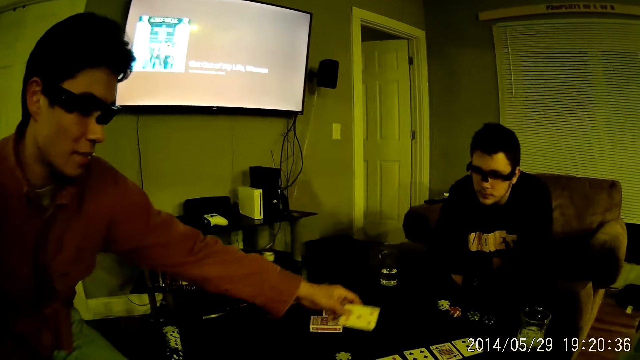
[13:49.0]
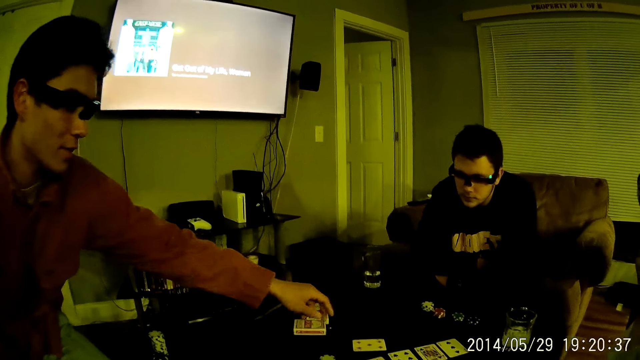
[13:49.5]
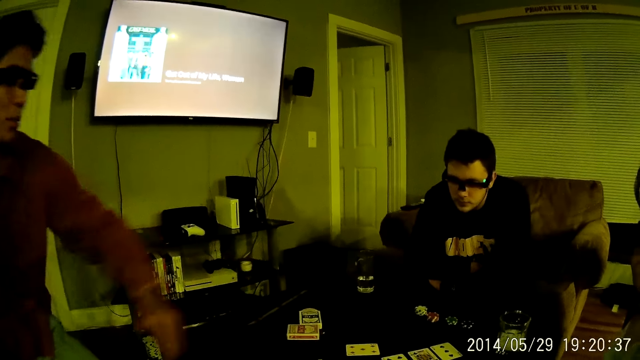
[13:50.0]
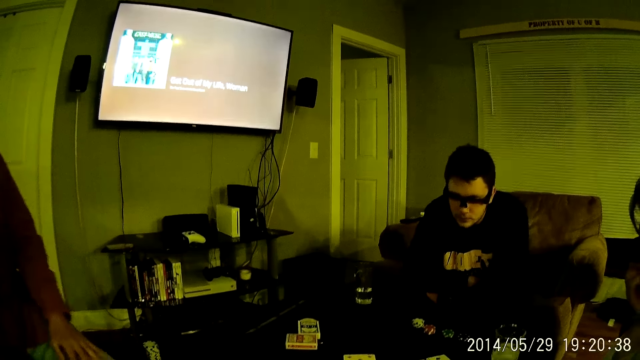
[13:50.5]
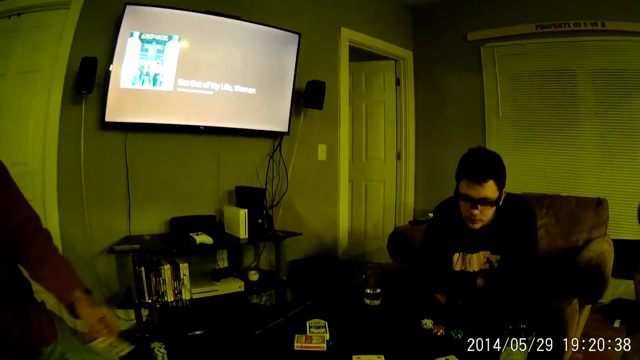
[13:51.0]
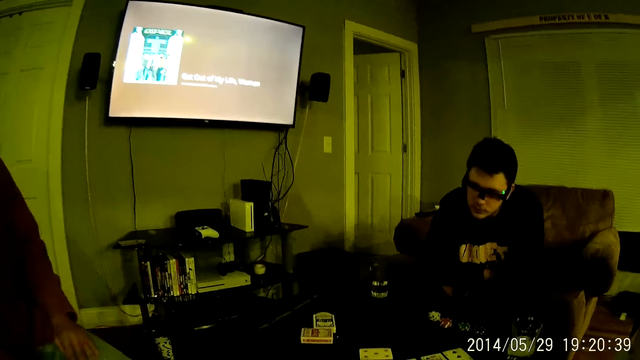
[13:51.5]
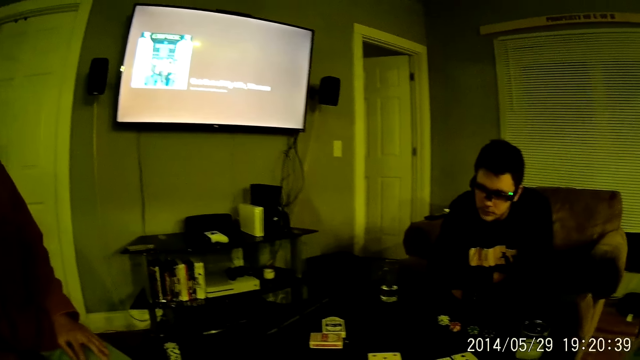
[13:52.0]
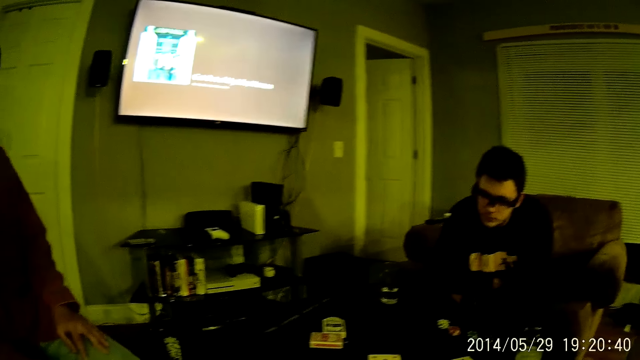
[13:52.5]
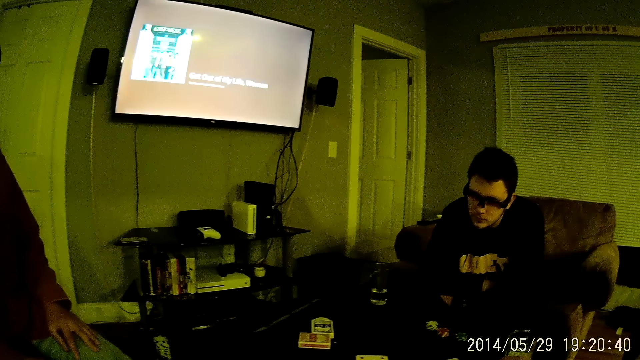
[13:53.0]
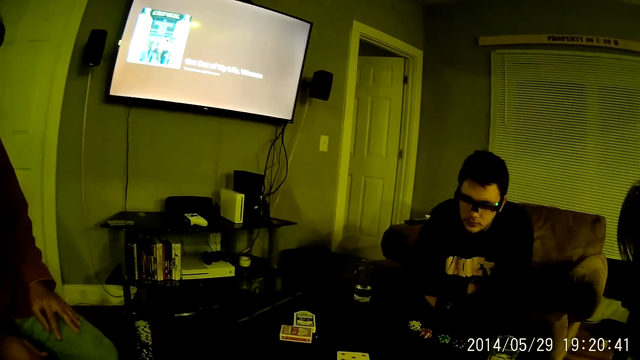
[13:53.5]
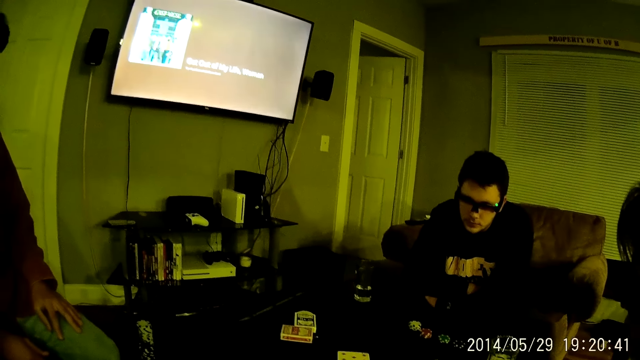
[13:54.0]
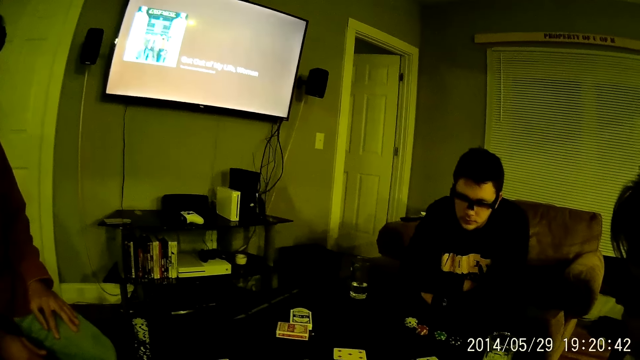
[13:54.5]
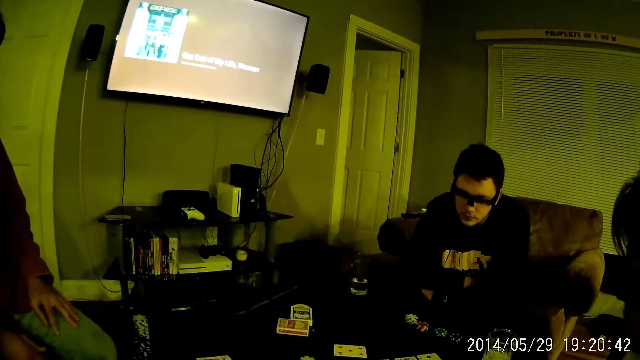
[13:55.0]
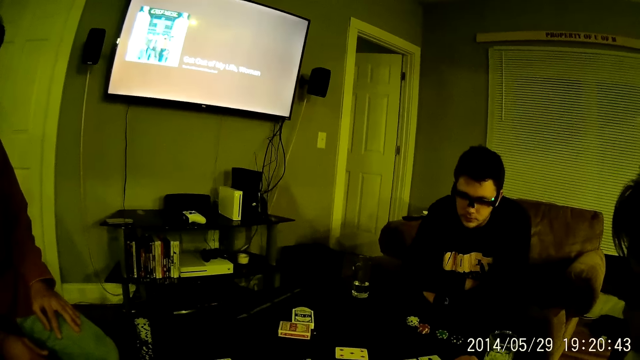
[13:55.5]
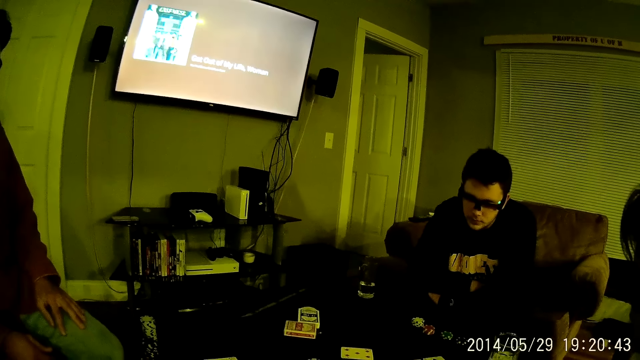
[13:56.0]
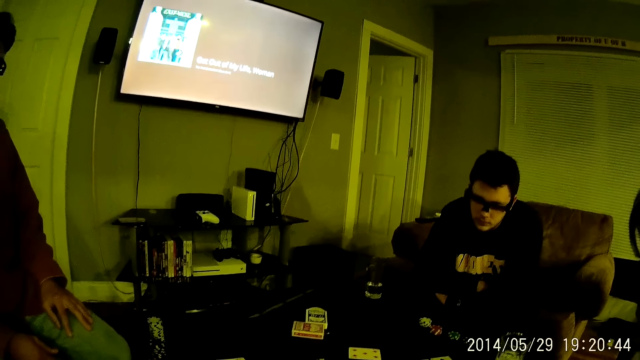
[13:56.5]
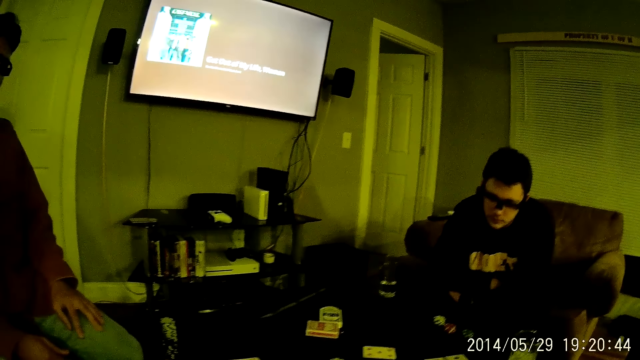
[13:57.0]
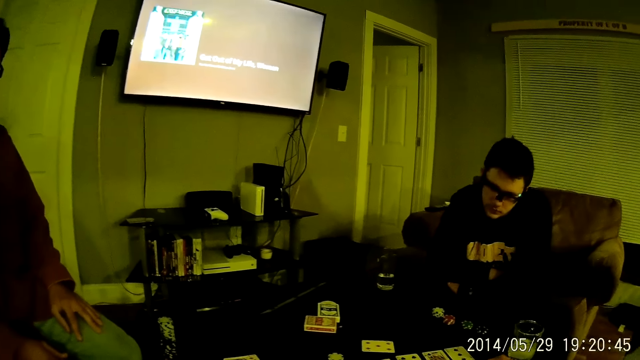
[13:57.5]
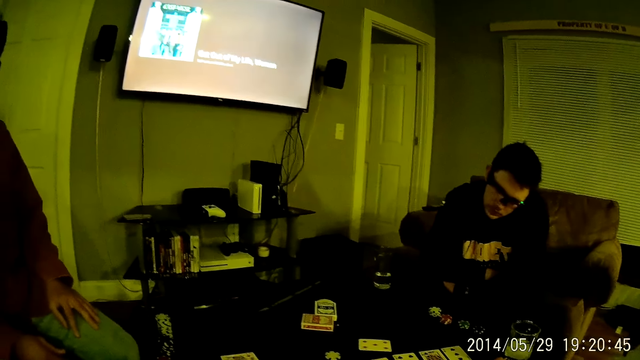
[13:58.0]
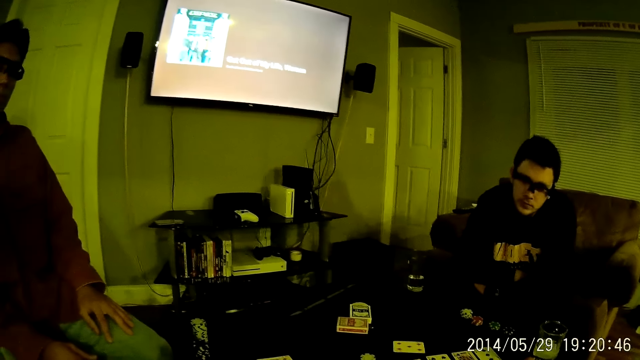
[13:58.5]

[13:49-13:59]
A man drops a card on the table with his left hand. Another man plays cards. The first man drops a card on the table with his left hand again. The first man moves his hand and talks to the camera wearer. Another man places his right hand on the table. The camera wearer talks to the first man.

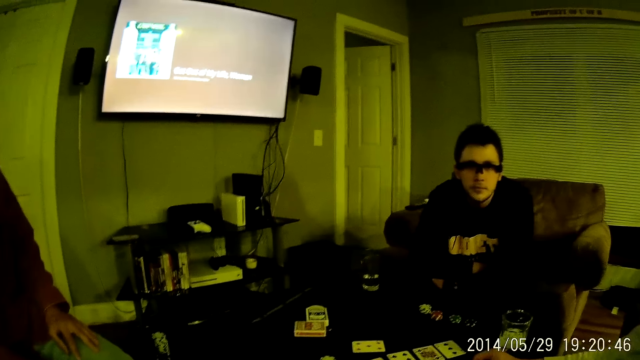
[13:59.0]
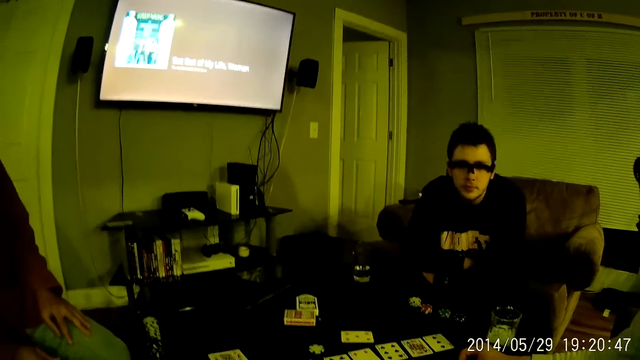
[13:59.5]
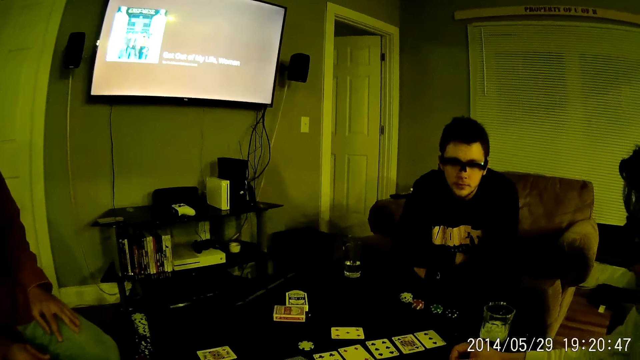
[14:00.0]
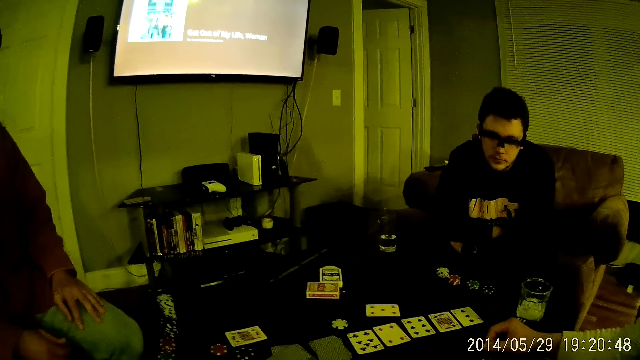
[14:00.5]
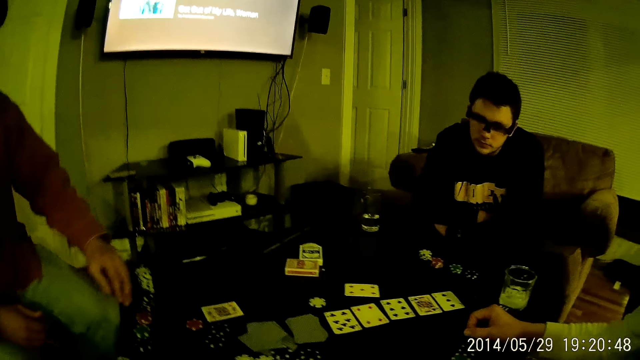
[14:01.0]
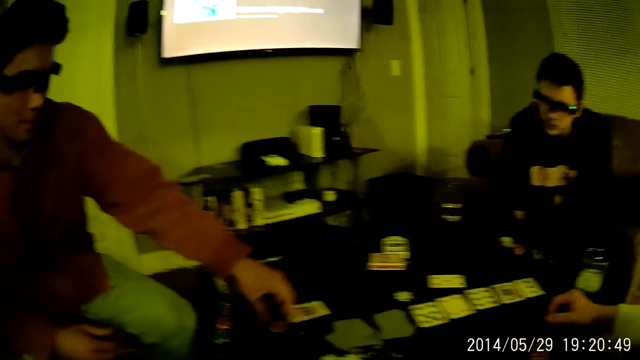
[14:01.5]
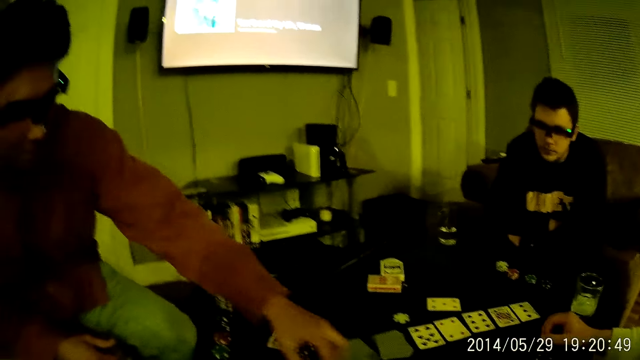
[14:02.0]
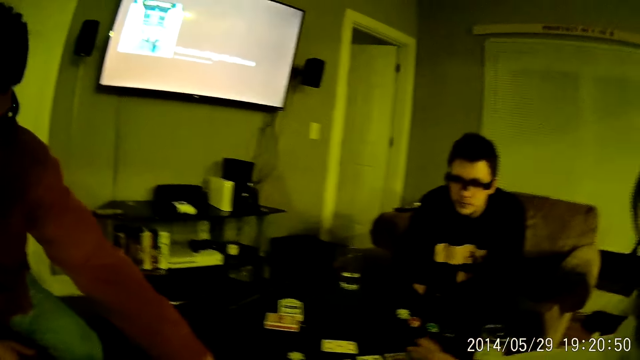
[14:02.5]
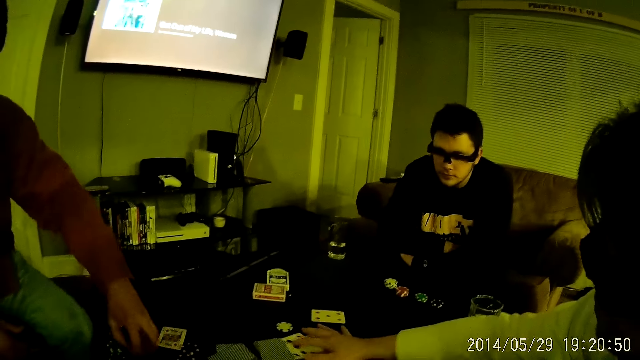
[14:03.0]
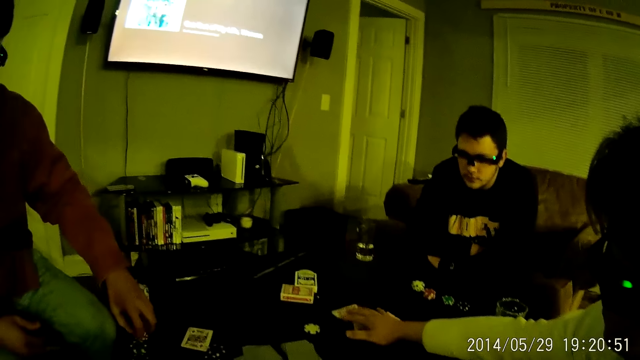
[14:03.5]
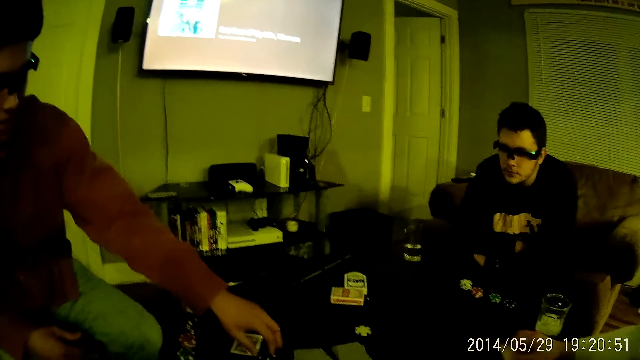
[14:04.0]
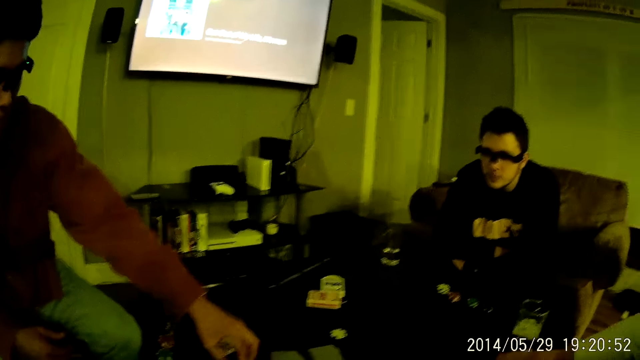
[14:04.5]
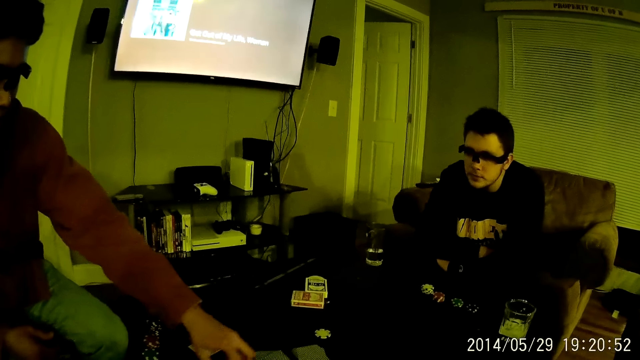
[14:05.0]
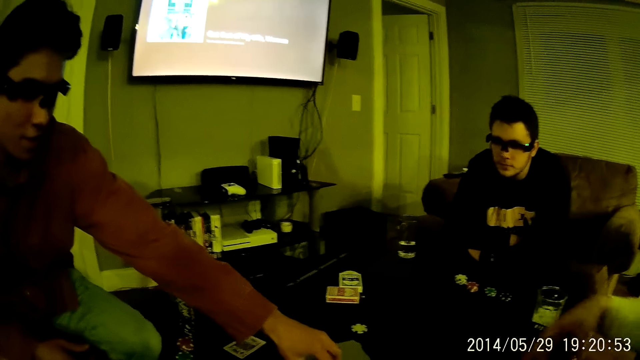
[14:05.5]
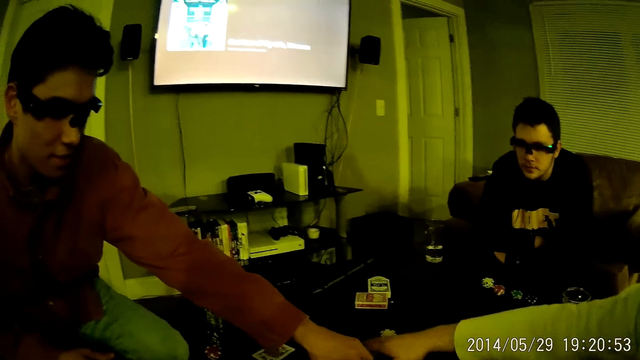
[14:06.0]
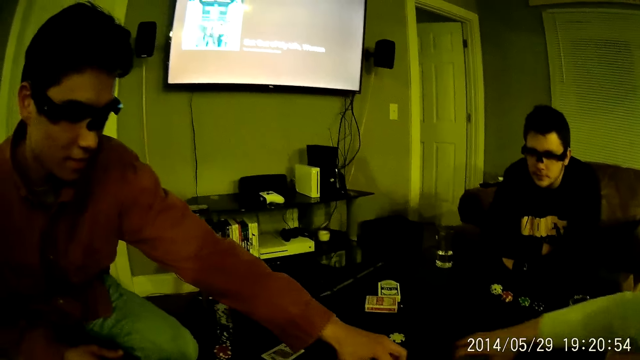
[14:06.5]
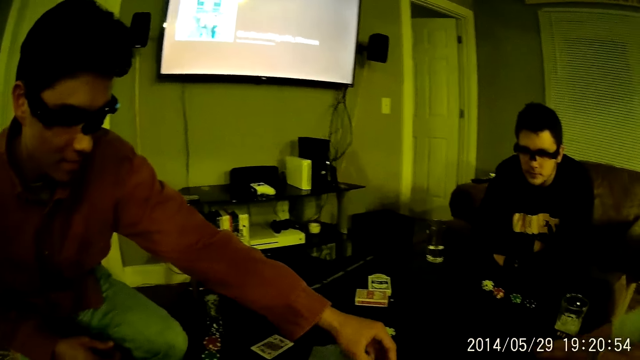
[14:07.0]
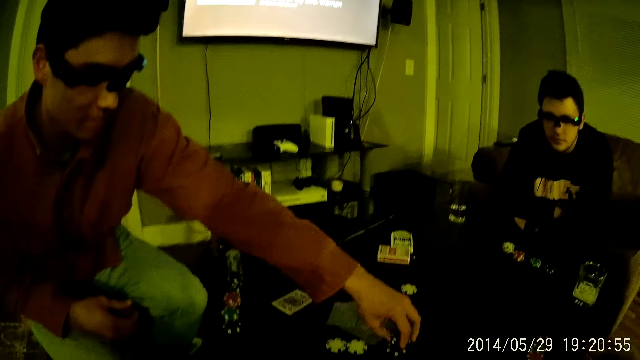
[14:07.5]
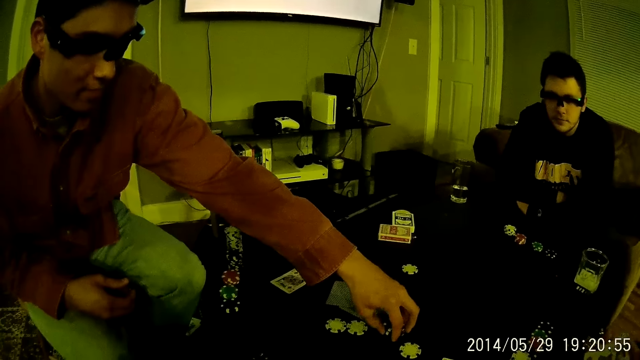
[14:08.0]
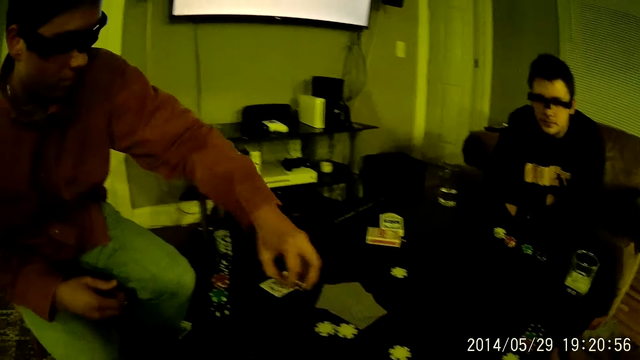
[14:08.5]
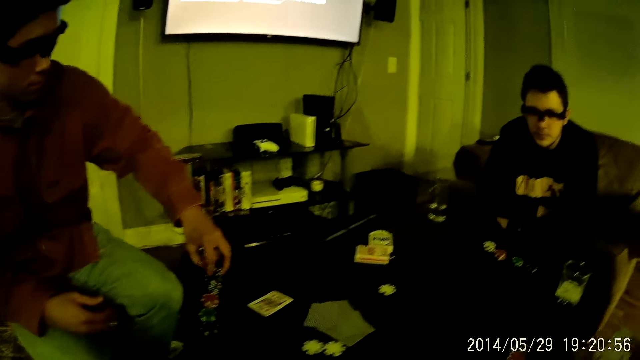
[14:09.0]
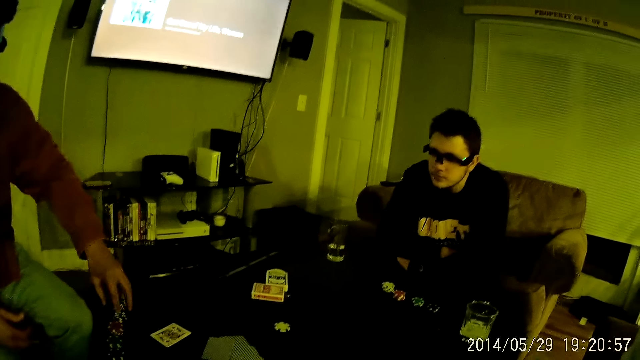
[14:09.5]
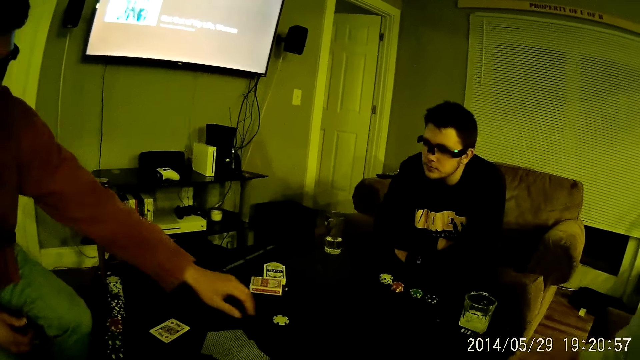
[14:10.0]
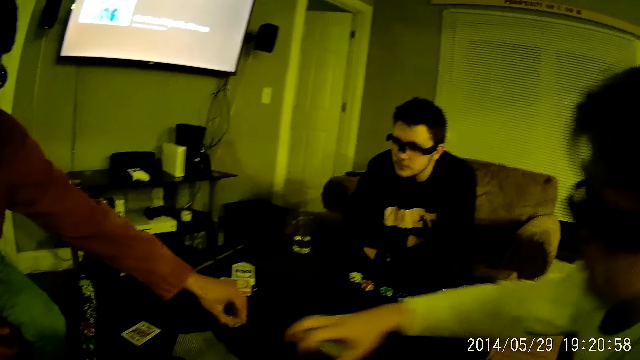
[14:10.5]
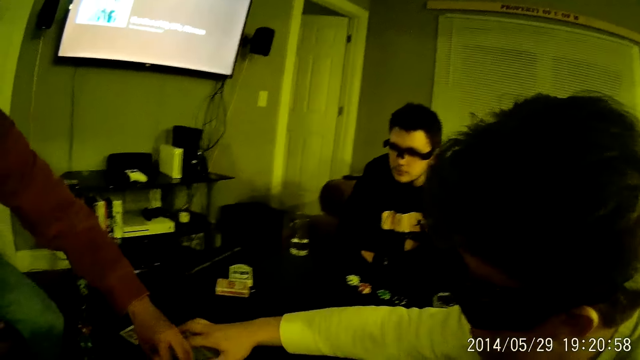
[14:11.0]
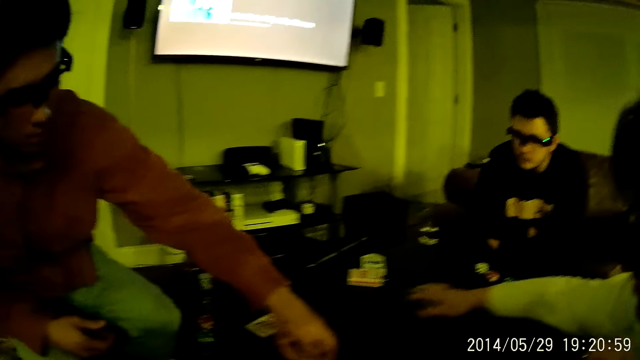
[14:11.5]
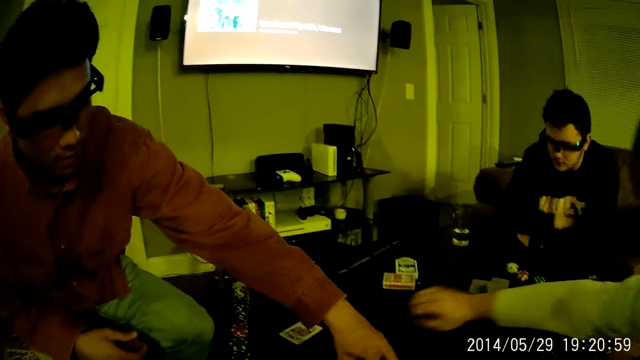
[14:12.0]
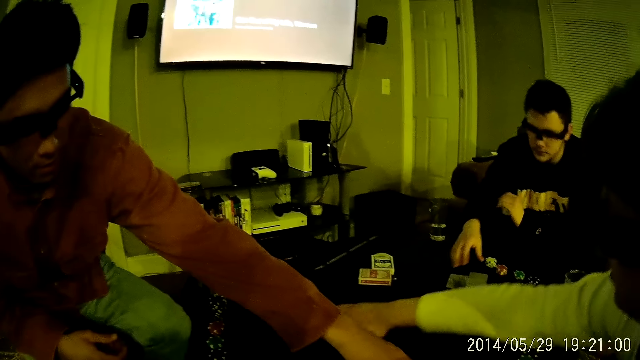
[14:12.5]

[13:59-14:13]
A man repositions cards on the table with his left hand. Another man moves a token. A third man moves a card. A fourth man plays cards. The first man picks cards from the table with his left hand. The second man moves the token. The third man moves the card. The first man drops the cards on the table with his left hand. The second man picks the token. The camera wearer talks to the second man. The first man picks the cards from the table with his left hand. A fifth man moves the cards on the table with his right hand. The second man picks the token. The third man moves his hand.
